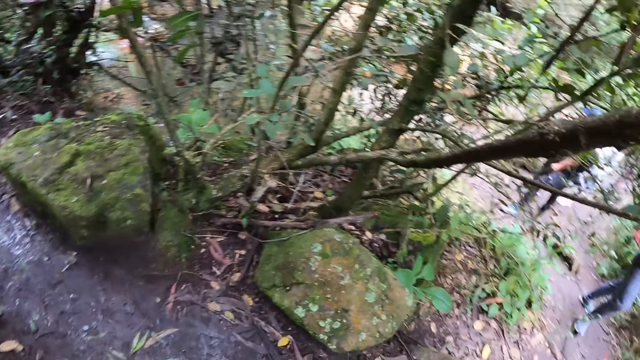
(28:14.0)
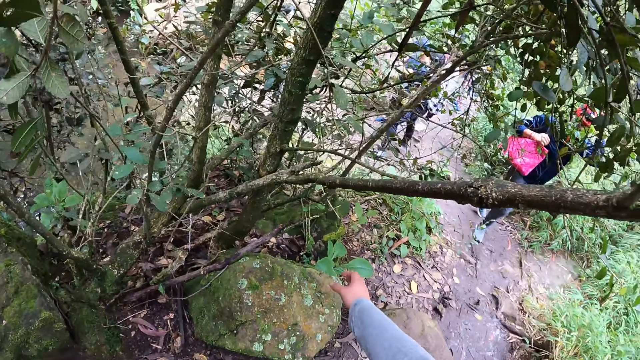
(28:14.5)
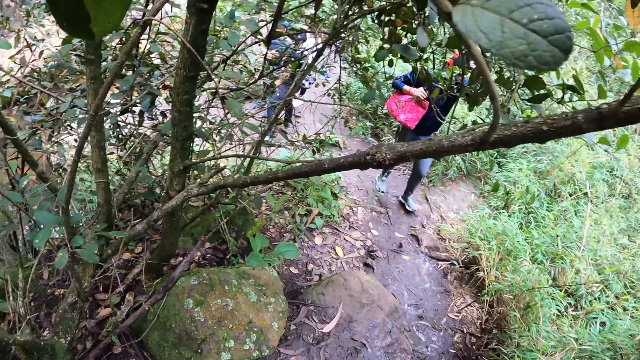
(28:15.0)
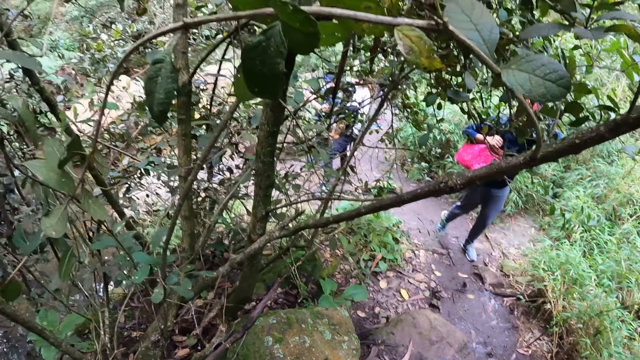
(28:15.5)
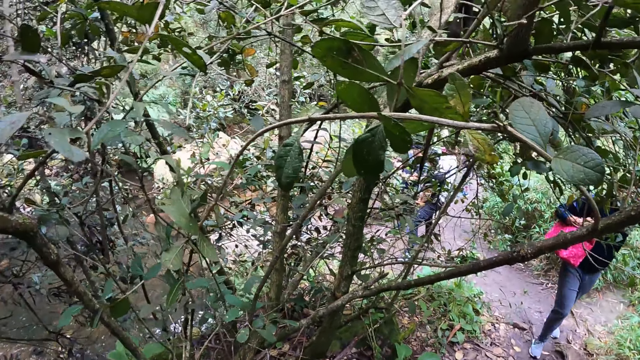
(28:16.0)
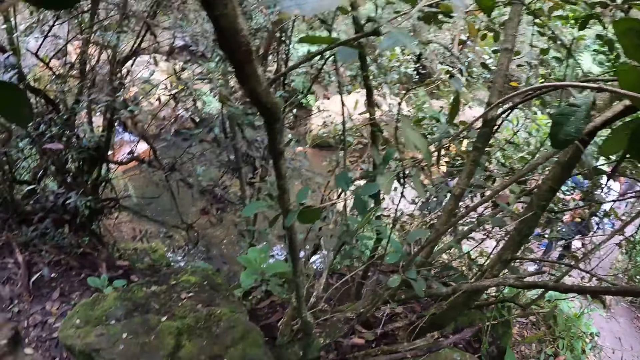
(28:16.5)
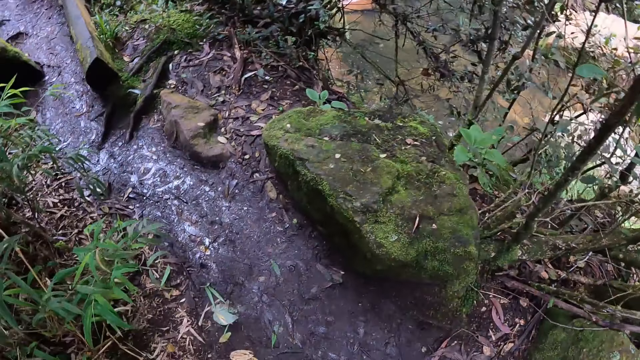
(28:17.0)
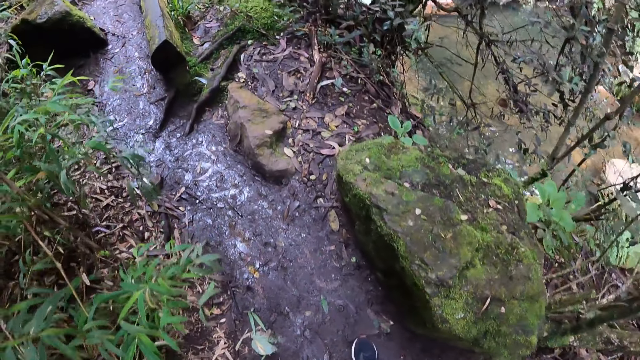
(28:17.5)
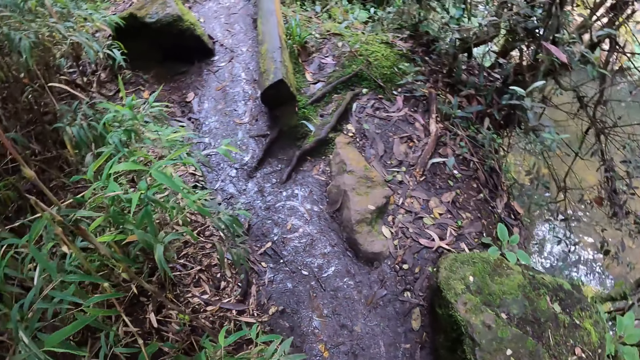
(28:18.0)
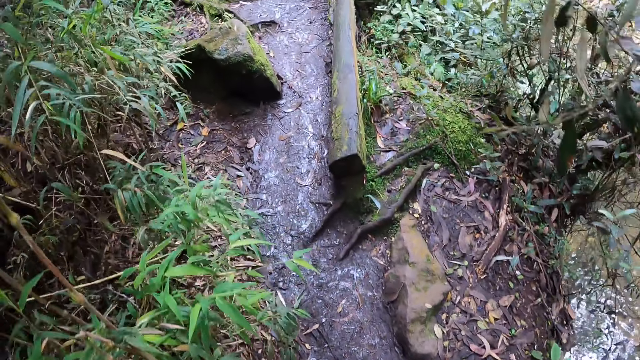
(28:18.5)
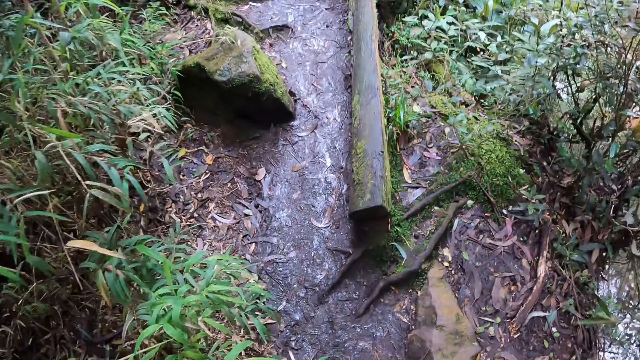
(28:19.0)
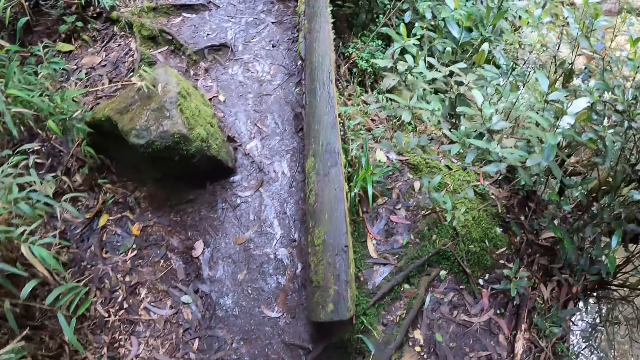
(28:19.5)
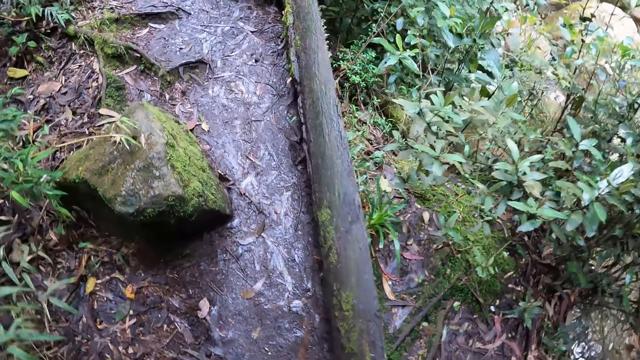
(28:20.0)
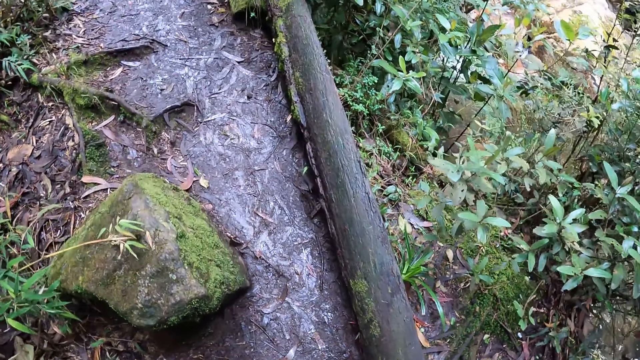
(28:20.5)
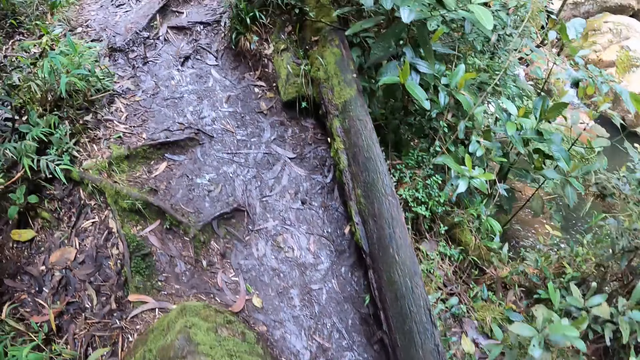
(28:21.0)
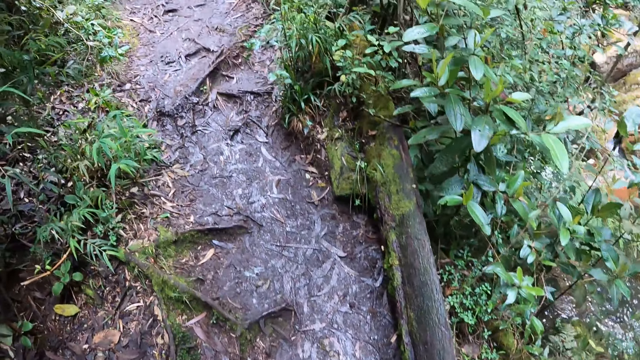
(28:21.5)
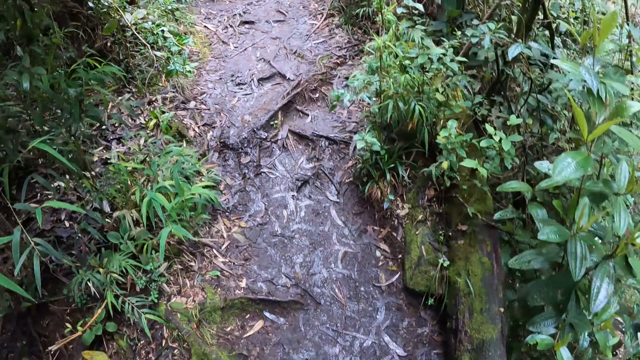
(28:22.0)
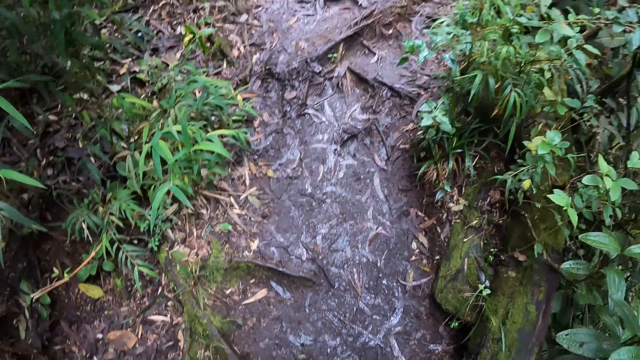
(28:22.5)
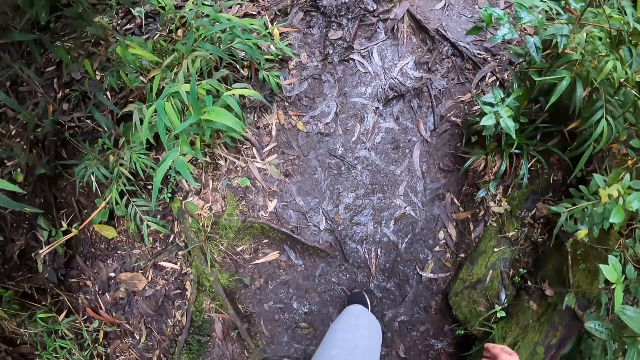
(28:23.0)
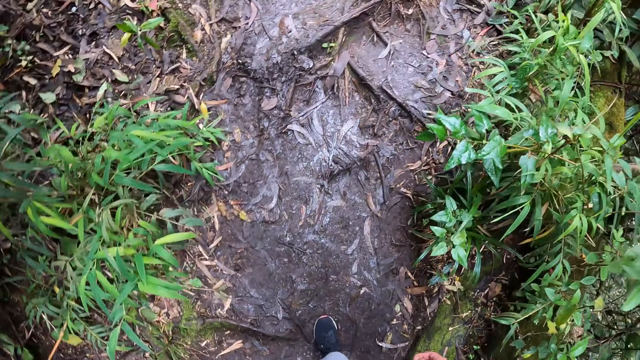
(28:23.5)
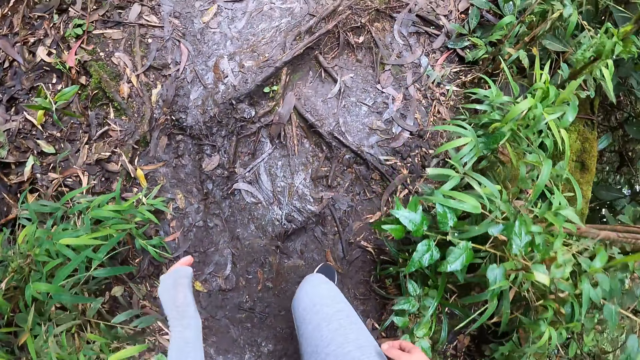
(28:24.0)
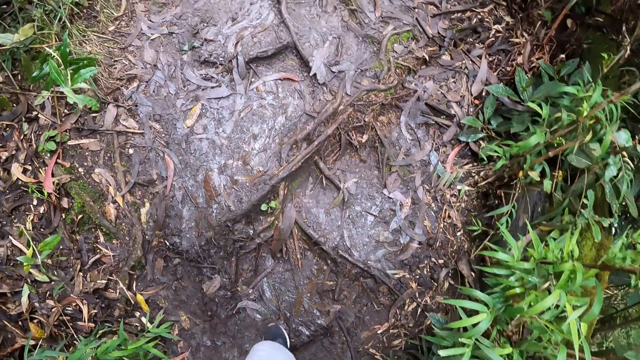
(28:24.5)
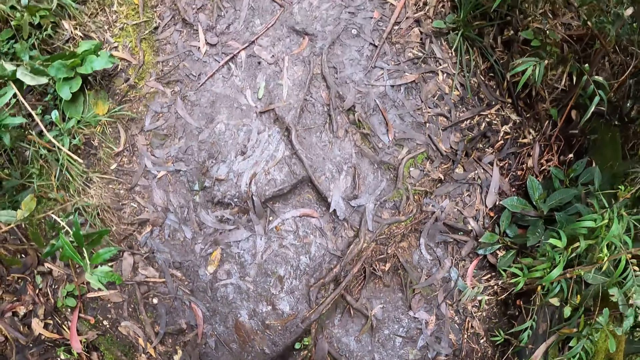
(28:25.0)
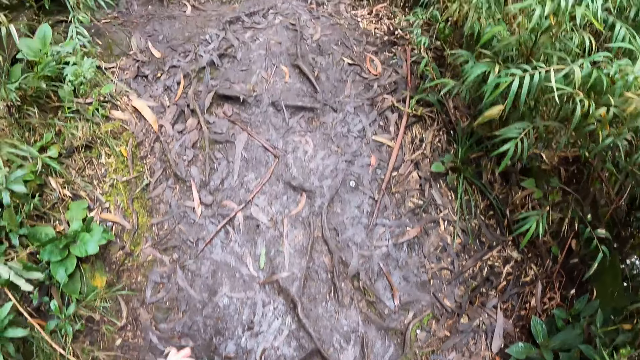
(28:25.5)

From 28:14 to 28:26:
The camera wearer looks around the area, turns, turns back, and walks up the mountain.

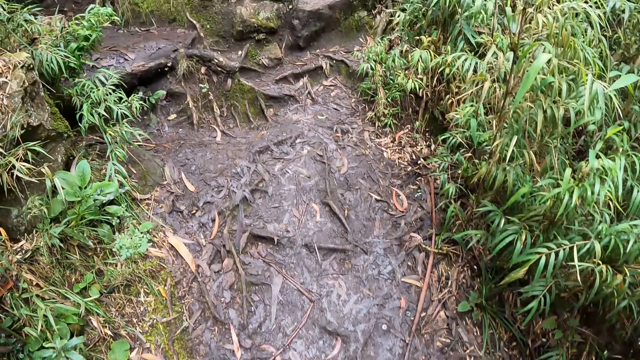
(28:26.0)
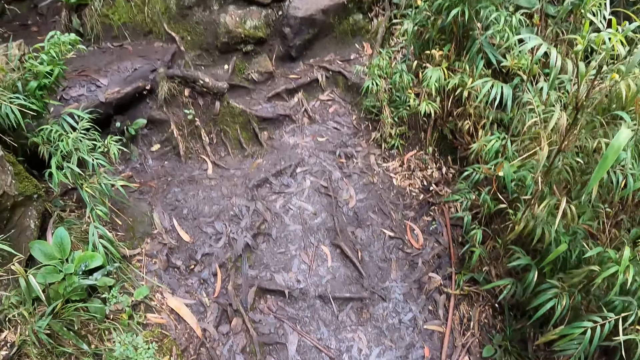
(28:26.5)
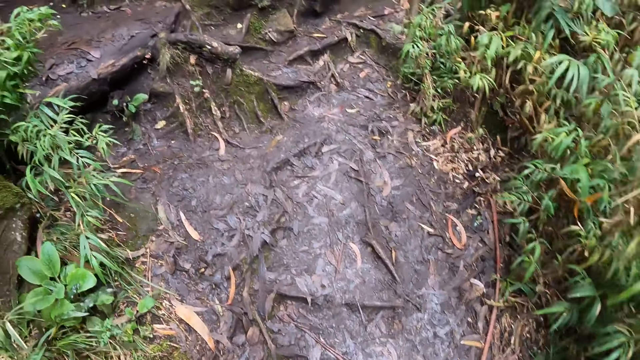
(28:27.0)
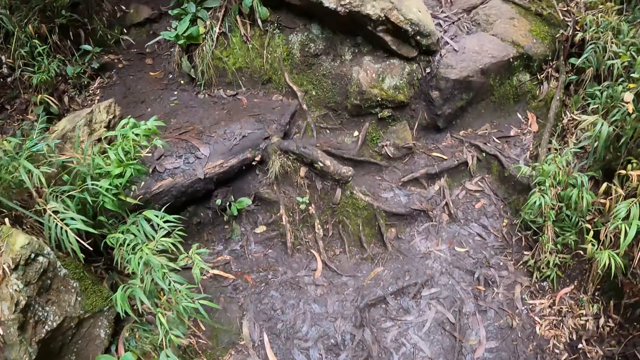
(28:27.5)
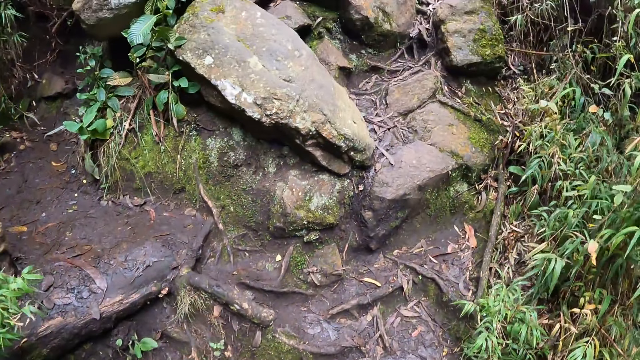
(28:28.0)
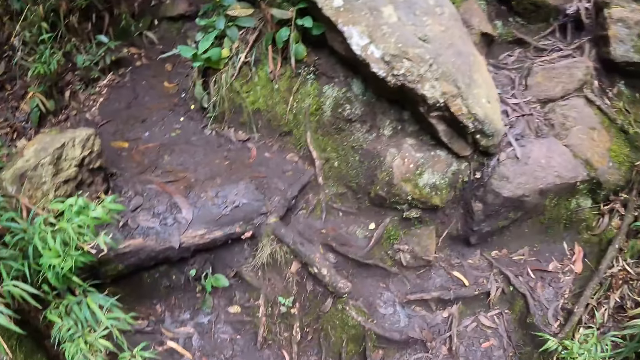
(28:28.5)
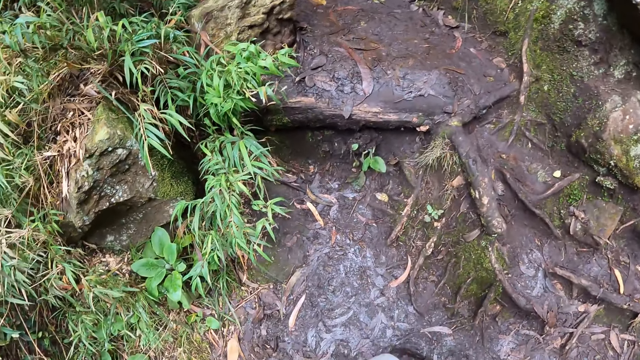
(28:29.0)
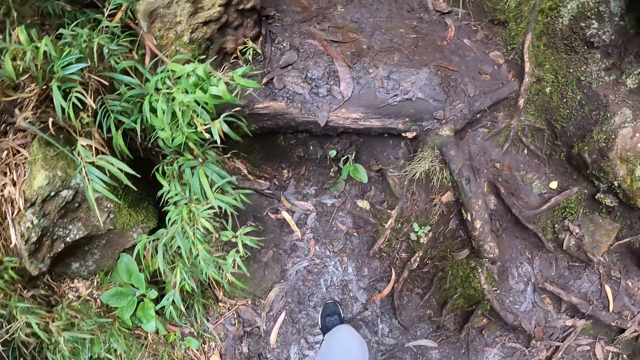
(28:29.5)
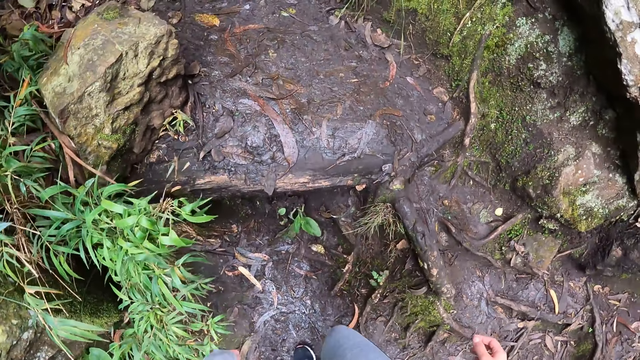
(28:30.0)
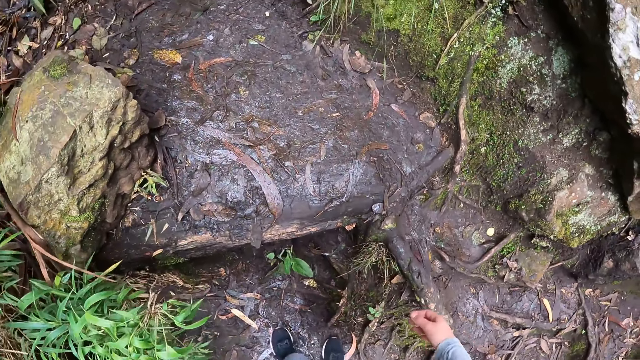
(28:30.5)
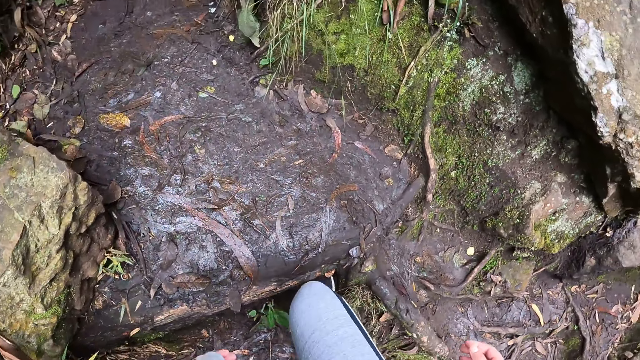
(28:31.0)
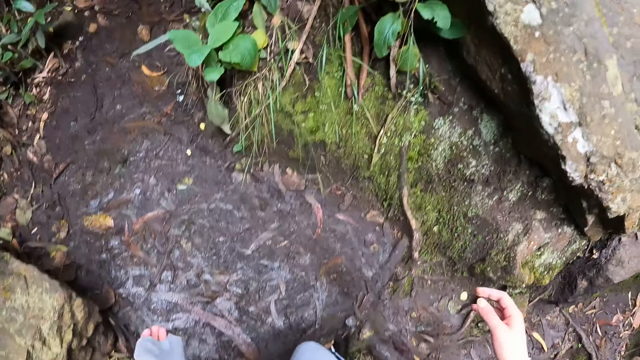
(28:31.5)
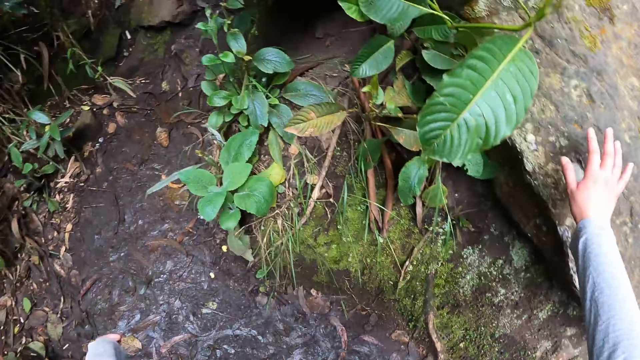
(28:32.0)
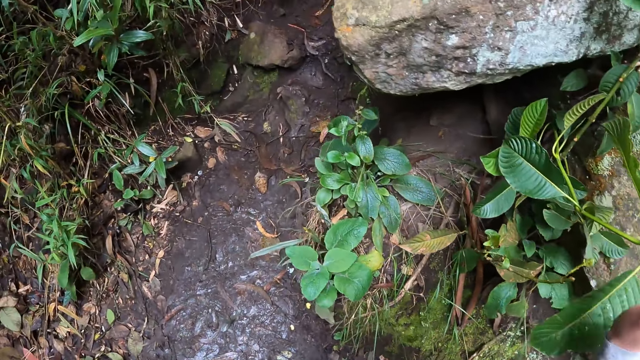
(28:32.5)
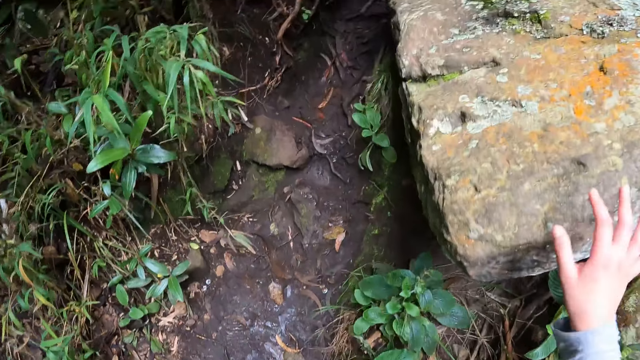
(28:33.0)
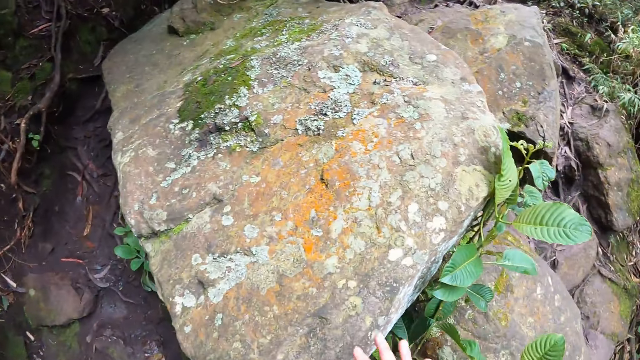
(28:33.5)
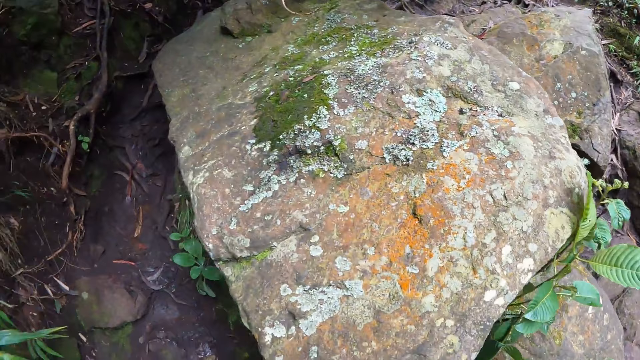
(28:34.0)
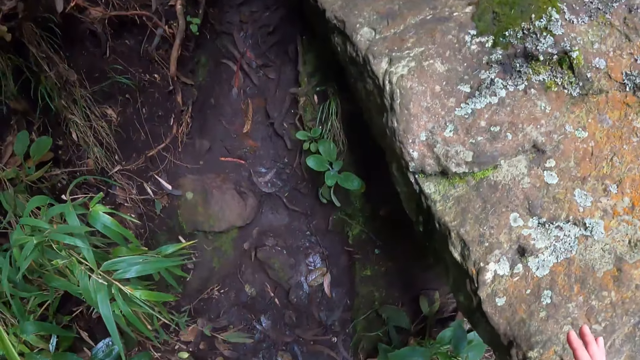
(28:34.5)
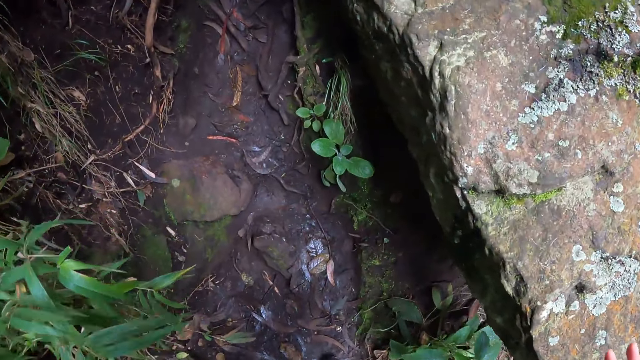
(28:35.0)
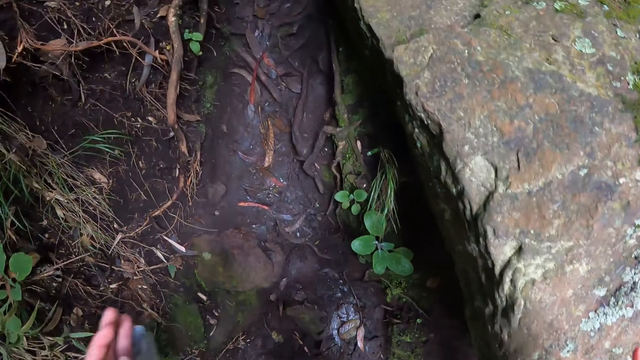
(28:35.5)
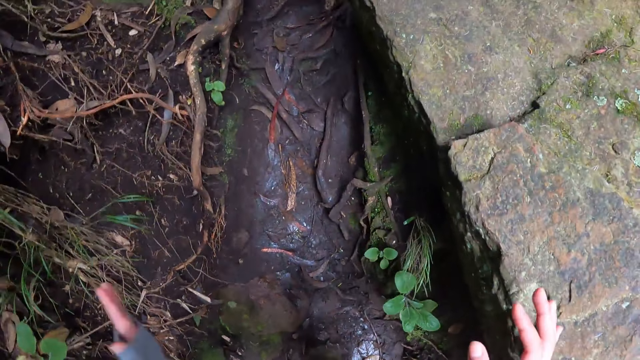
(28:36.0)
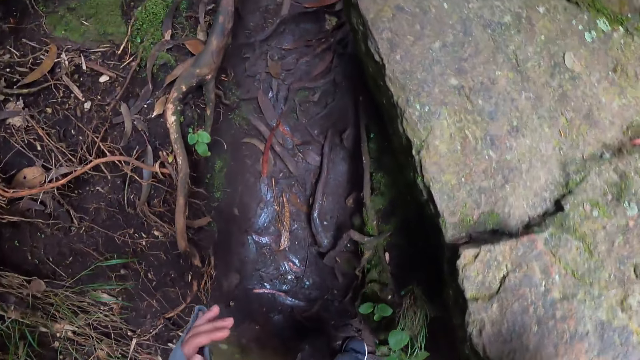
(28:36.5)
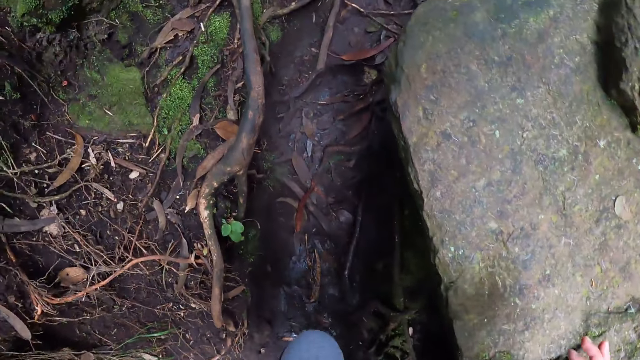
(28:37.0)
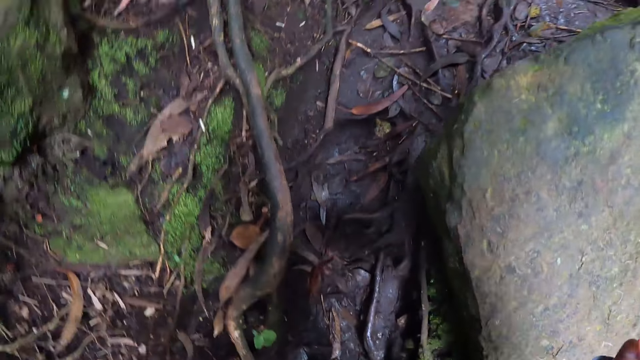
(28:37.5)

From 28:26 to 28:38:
The camera wearer touches a rock. They walk up the hill.
